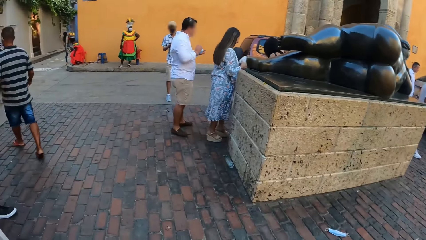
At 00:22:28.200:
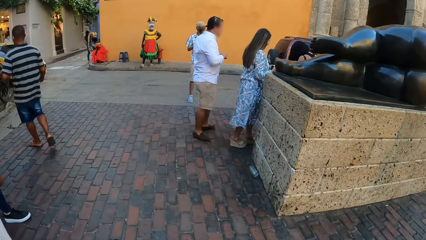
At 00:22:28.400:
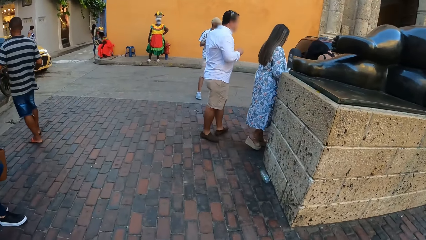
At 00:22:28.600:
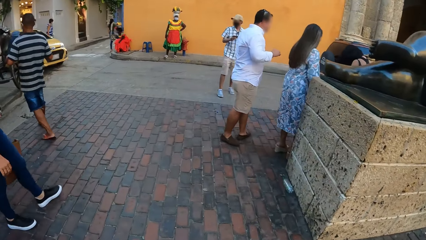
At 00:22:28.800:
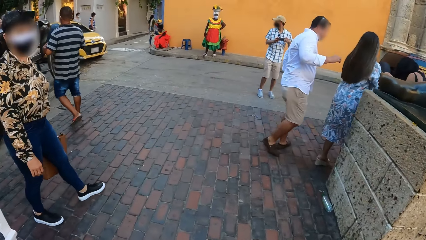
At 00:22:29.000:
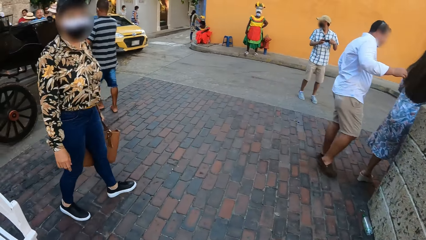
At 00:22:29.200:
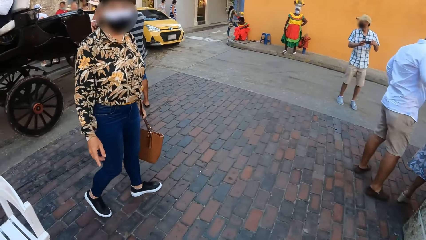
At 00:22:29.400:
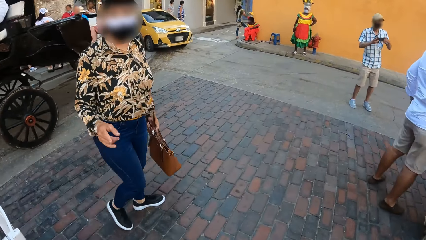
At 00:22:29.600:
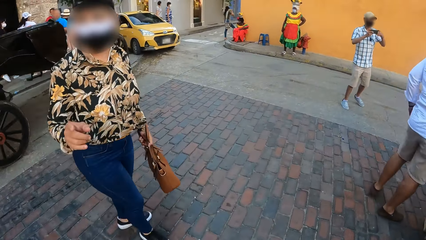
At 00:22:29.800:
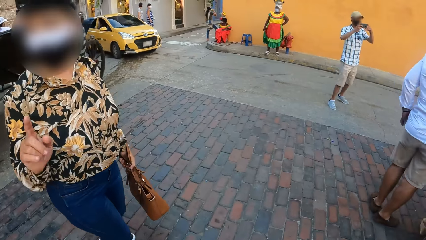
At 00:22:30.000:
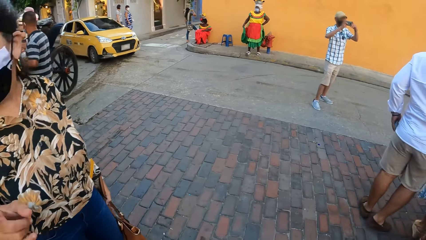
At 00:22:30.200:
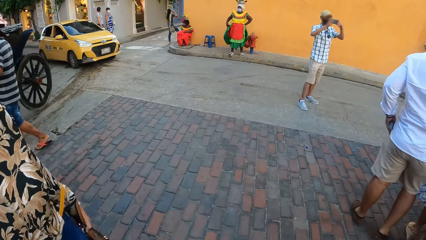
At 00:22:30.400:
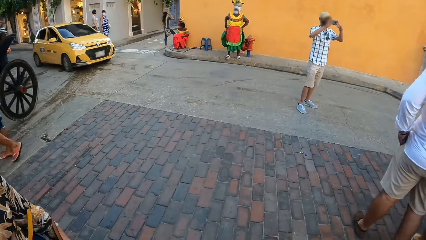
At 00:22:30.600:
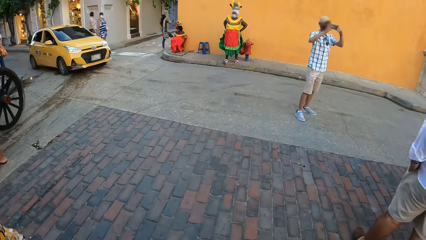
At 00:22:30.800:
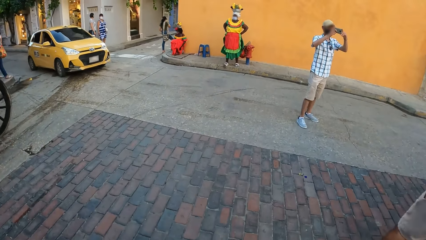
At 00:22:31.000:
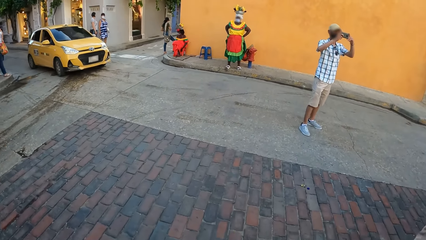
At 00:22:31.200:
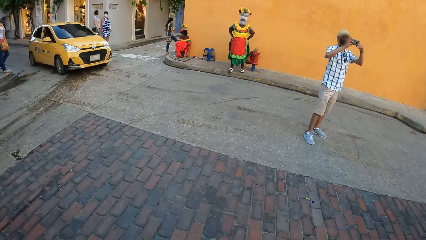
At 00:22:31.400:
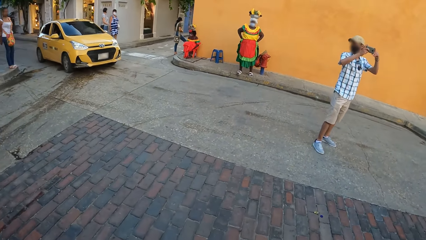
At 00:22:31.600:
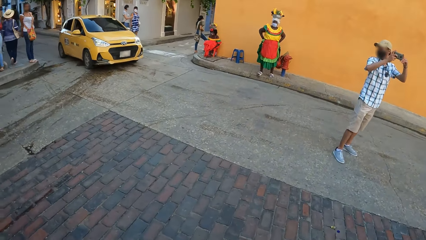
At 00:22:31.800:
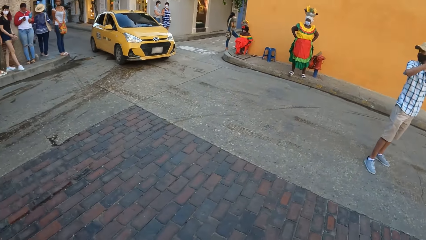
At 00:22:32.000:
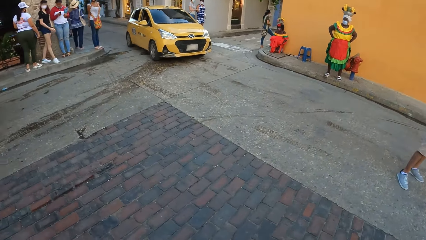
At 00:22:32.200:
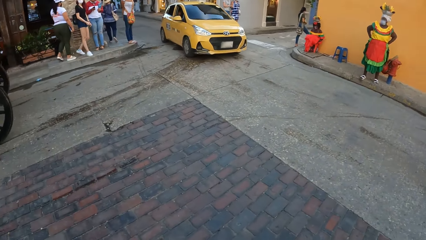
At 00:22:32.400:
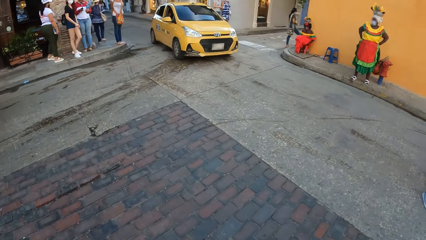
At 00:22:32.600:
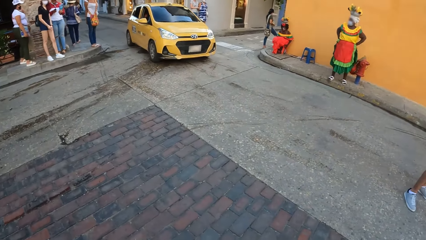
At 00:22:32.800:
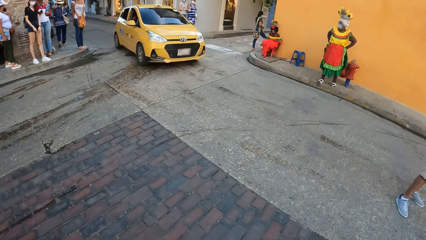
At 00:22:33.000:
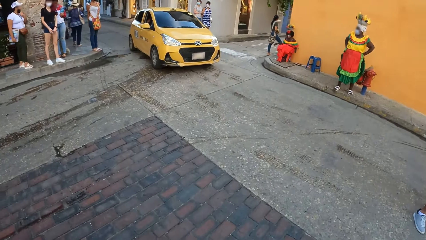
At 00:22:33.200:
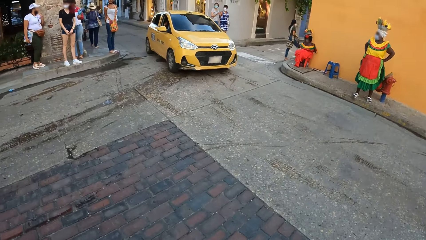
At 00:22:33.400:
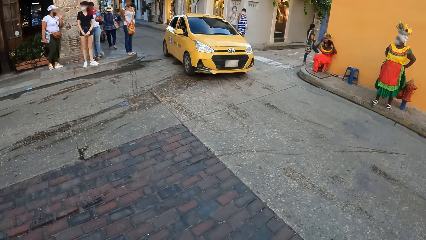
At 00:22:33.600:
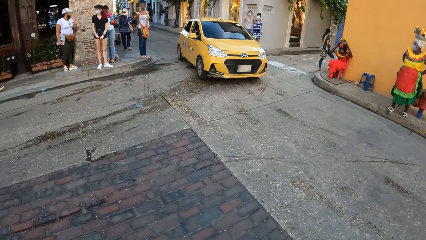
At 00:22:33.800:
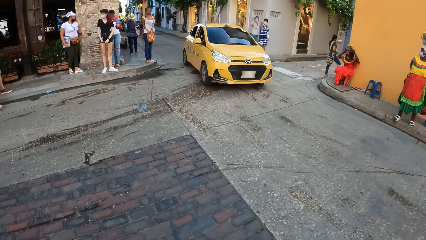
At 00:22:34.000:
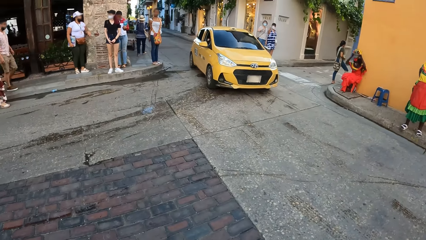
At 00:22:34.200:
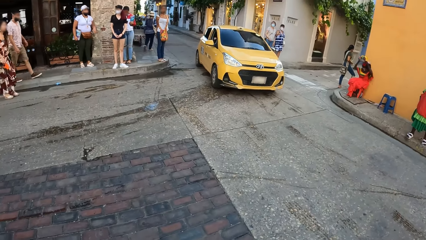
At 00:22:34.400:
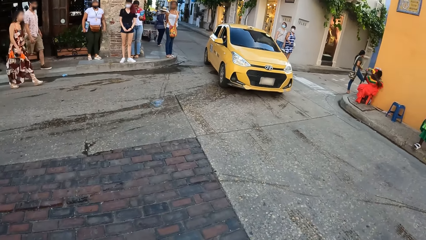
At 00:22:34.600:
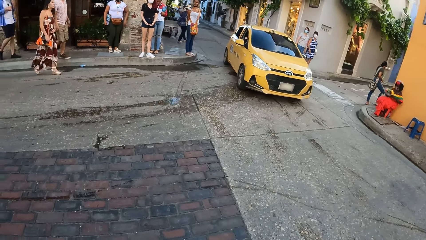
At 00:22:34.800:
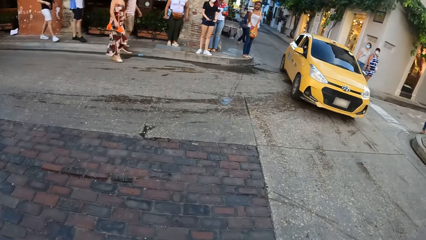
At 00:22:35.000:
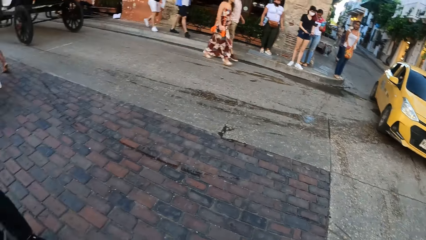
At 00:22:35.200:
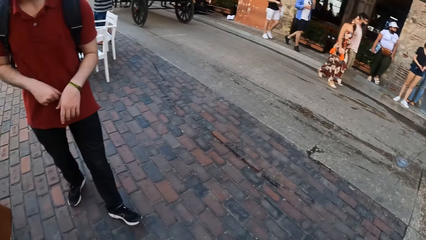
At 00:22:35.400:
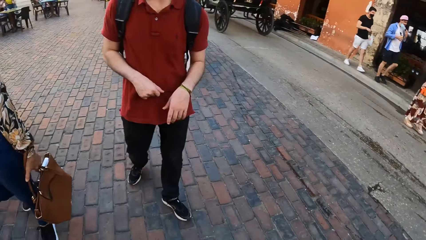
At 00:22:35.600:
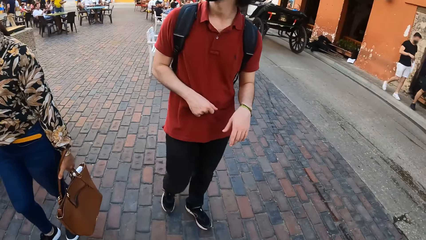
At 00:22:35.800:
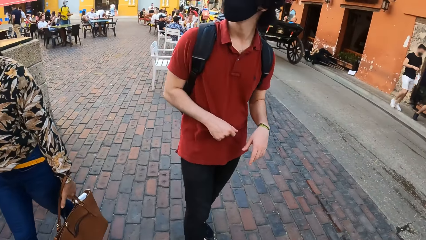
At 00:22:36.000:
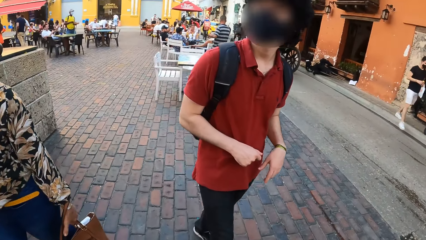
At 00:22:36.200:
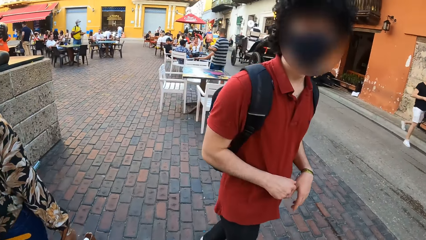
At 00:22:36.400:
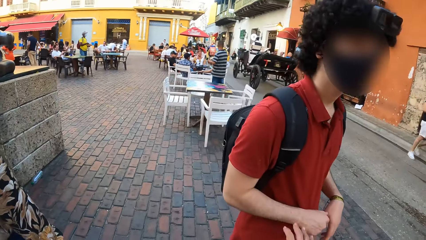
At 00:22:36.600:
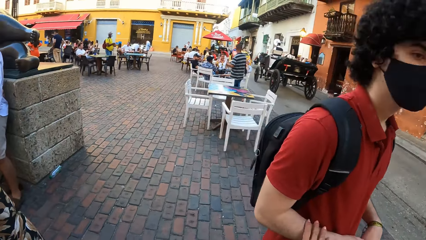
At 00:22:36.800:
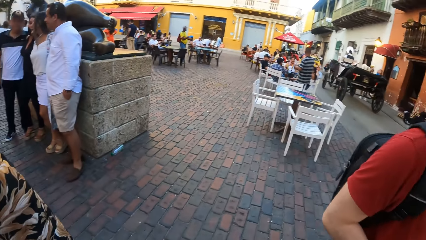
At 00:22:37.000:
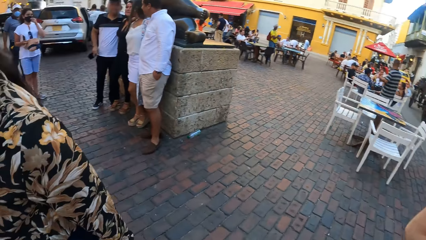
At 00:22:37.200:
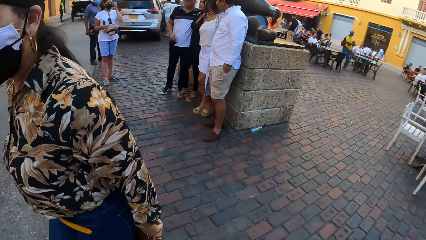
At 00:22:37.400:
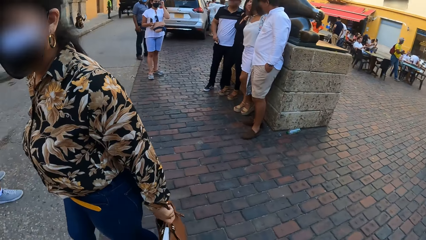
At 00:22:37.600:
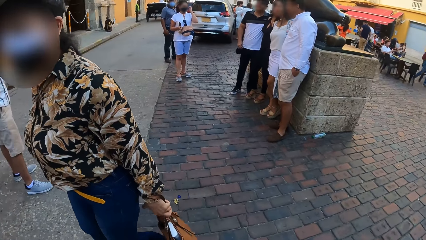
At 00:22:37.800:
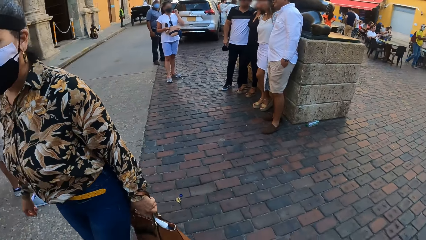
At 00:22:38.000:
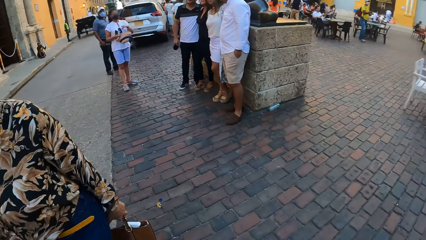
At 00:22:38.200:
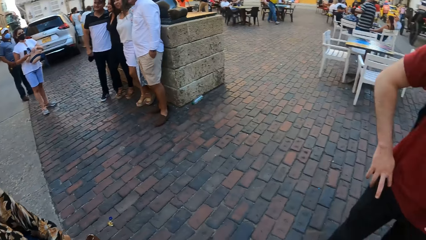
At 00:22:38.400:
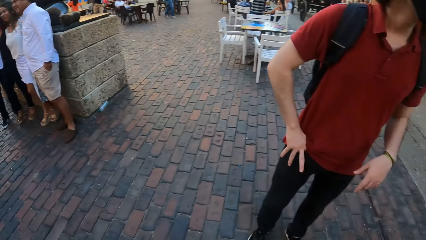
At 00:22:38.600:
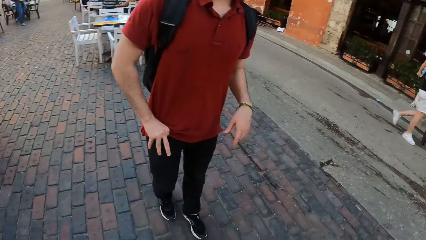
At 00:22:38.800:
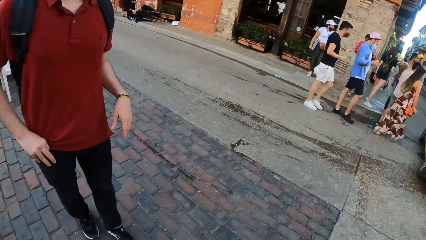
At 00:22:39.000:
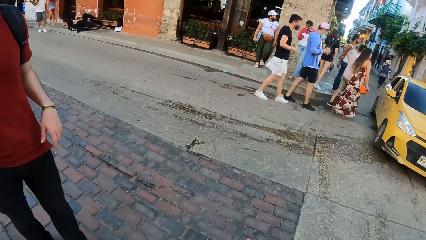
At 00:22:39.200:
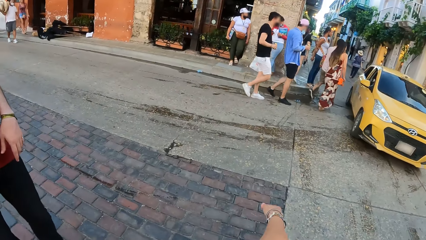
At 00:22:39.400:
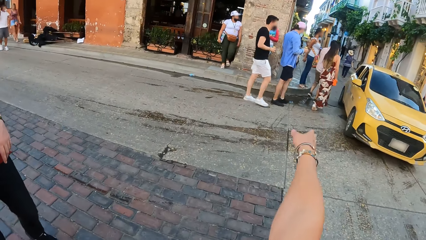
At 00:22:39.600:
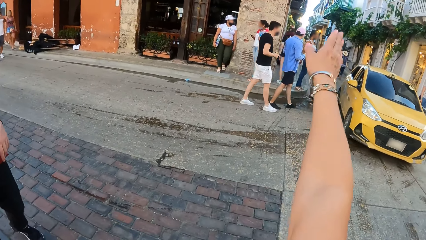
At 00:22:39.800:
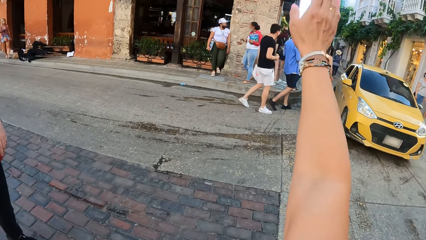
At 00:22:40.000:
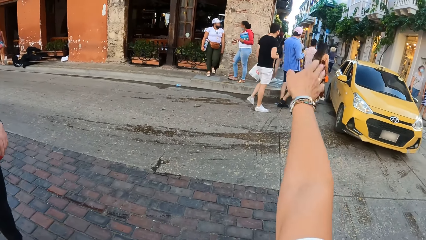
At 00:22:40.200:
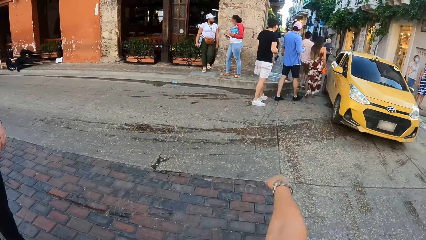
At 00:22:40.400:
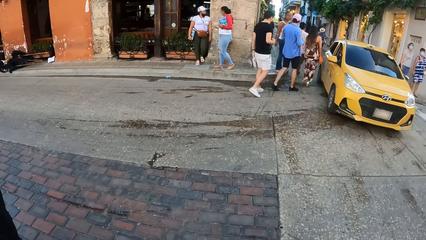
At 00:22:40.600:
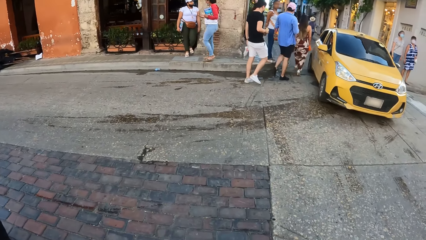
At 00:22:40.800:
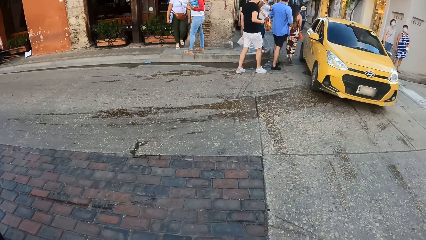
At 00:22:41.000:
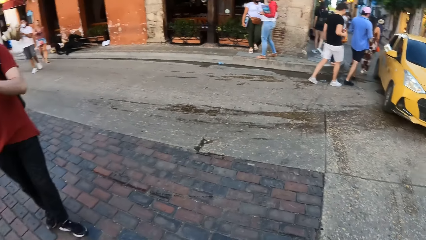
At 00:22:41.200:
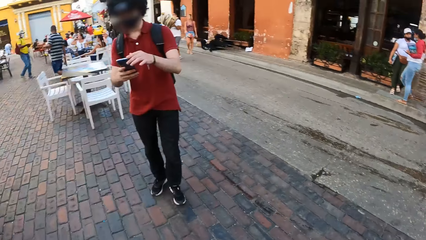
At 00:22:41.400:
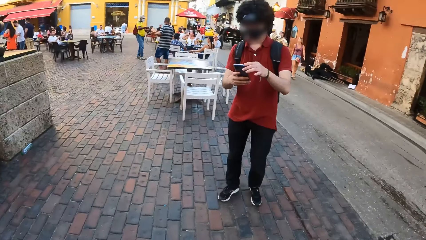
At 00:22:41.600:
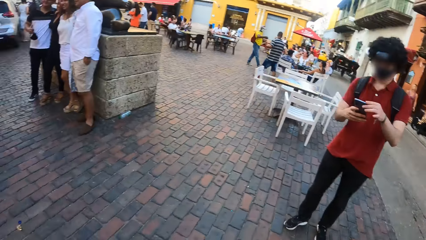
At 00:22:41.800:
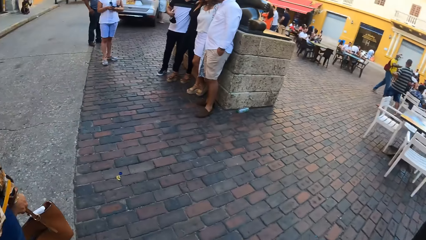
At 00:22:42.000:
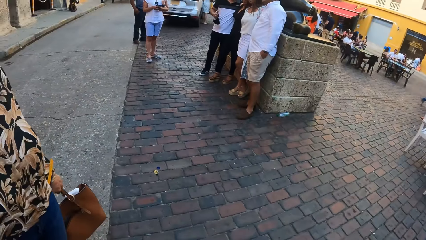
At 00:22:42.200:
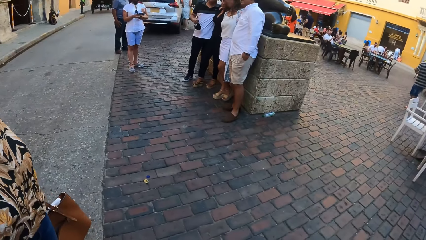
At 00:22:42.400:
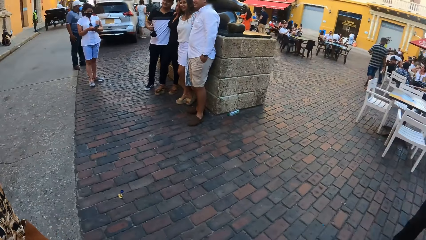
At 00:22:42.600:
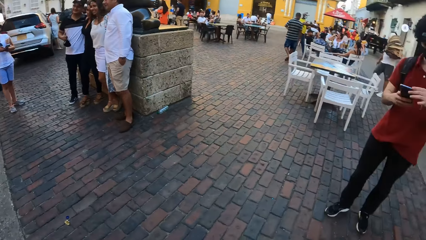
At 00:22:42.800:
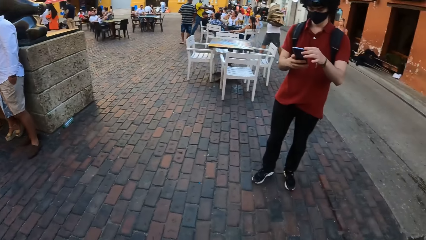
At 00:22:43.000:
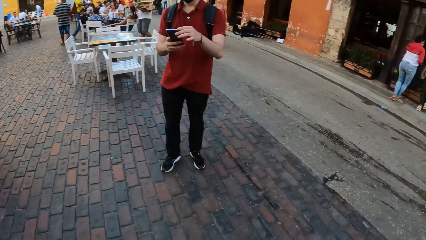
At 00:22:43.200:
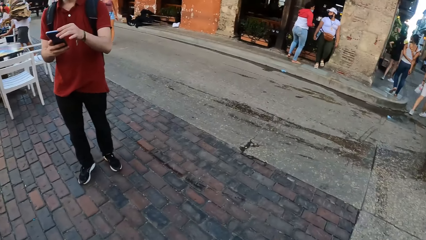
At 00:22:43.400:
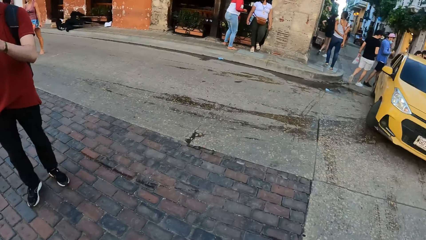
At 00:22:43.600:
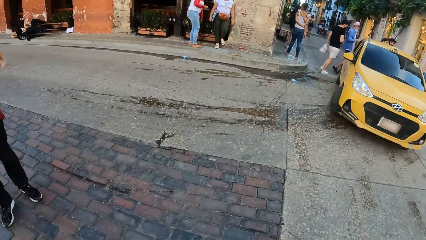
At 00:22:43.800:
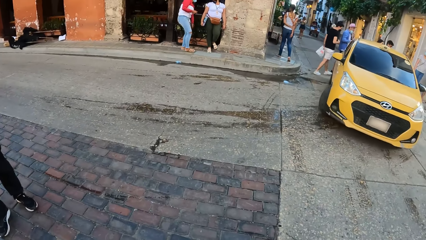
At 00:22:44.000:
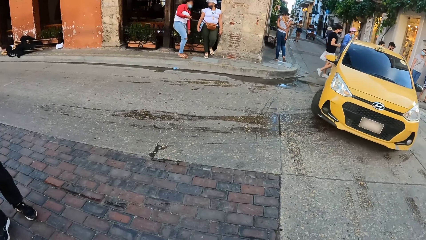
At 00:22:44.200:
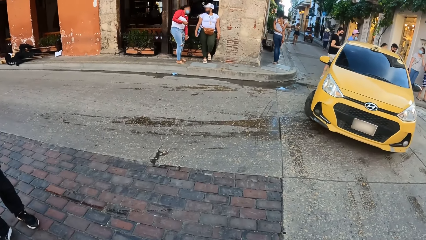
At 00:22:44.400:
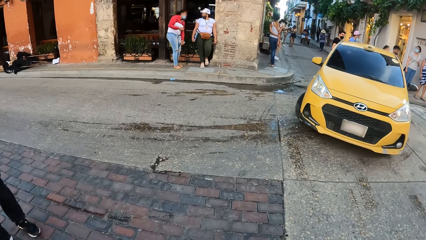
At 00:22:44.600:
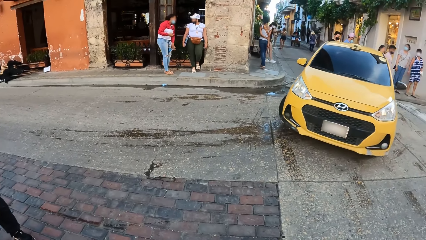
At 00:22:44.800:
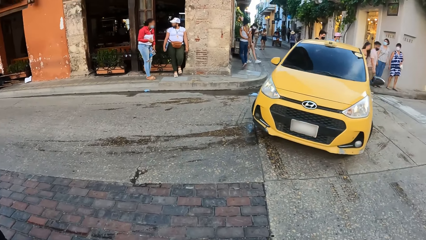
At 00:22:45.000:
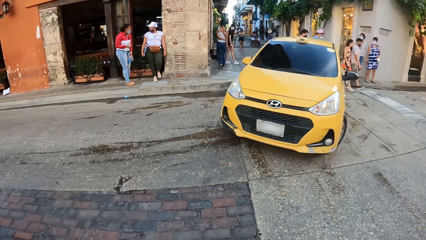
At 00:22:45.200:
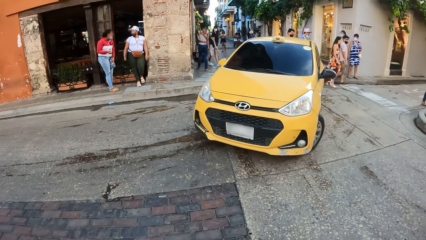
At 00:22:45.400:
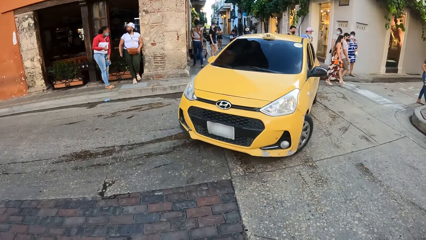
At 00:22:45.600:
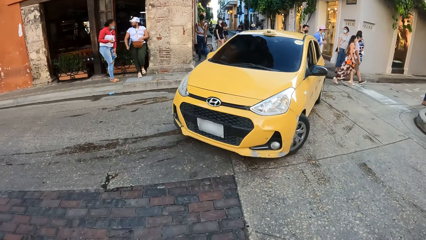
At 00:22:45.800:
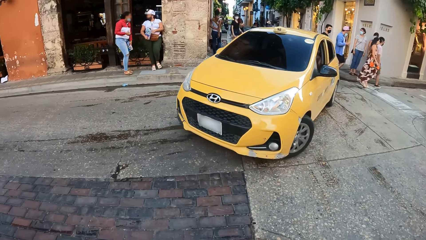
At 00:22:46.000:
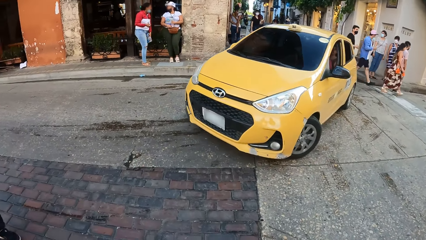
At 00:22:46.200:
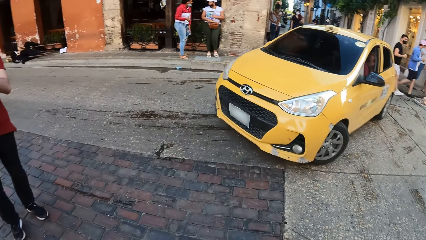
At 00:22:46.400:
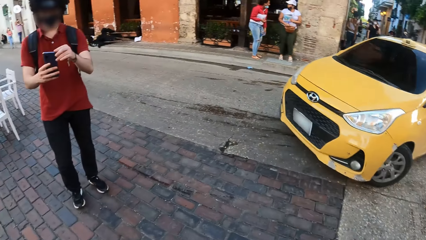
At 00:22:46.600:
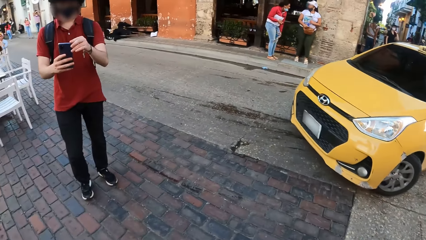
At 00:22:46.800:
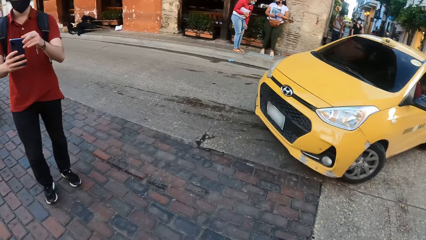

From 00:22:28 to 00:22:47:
A person interacts with the camera wearer. The camera wearer turns around and looks around. She stretches her hand. She looks around. She looks at a car on the road.
